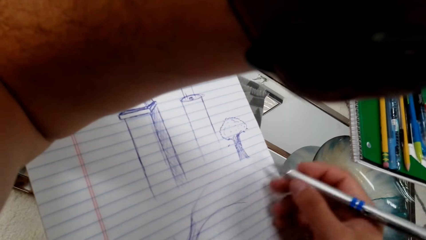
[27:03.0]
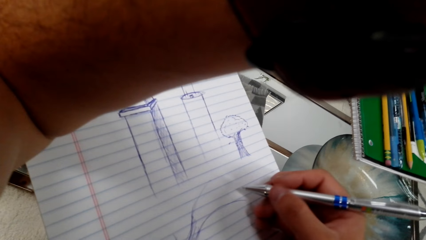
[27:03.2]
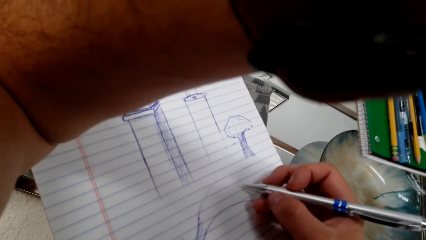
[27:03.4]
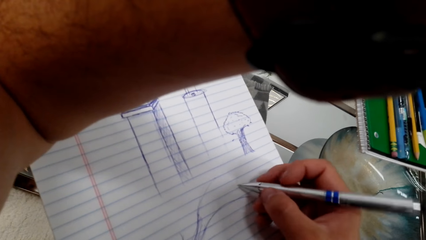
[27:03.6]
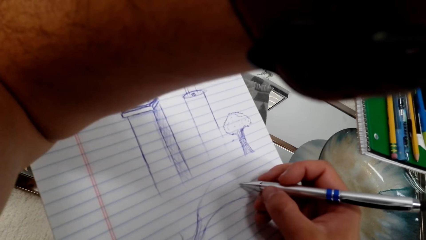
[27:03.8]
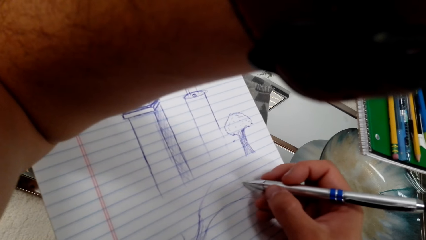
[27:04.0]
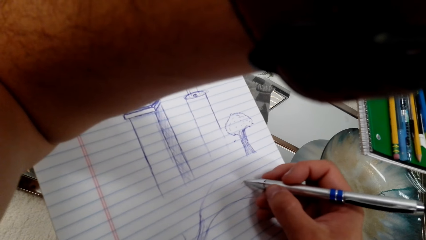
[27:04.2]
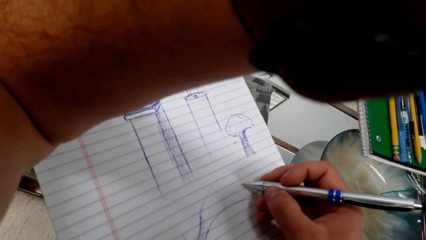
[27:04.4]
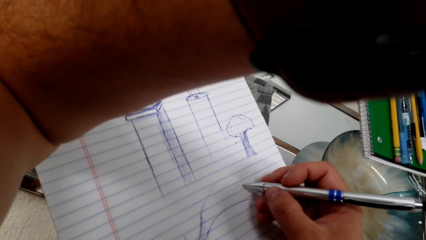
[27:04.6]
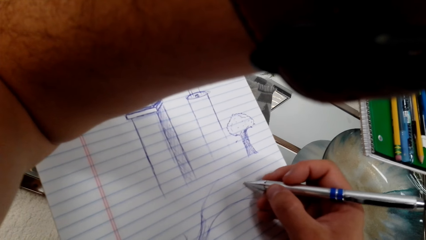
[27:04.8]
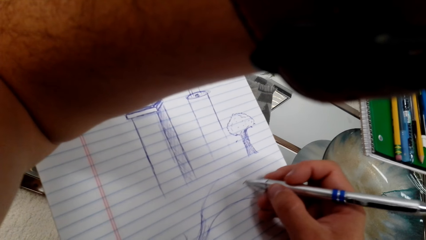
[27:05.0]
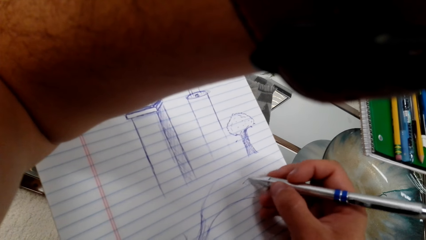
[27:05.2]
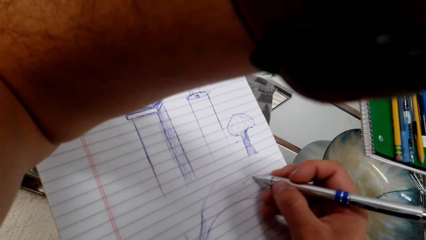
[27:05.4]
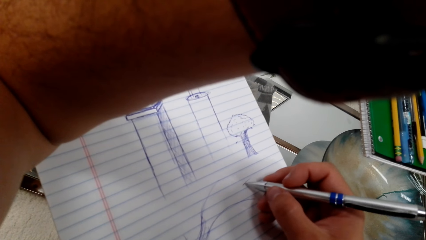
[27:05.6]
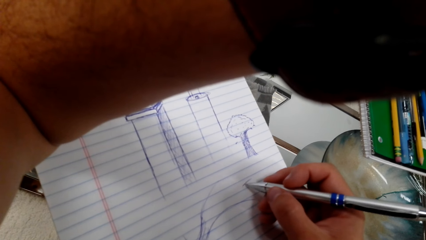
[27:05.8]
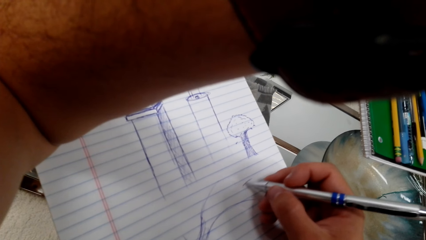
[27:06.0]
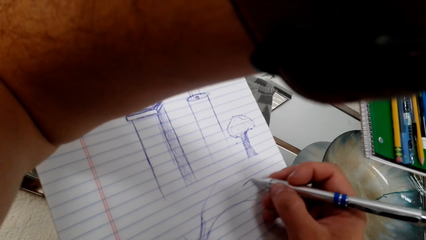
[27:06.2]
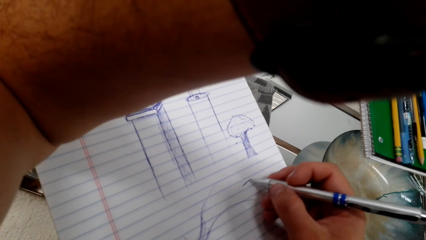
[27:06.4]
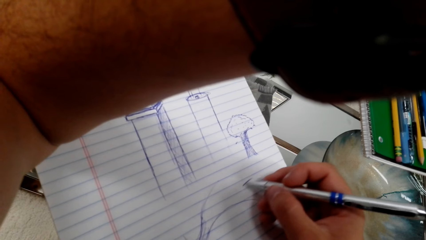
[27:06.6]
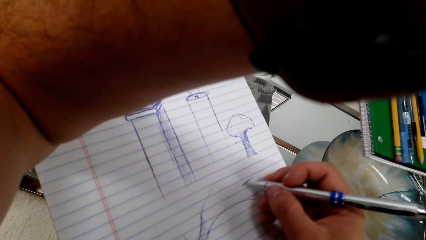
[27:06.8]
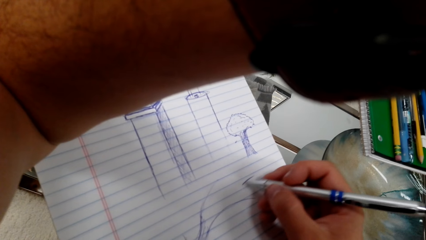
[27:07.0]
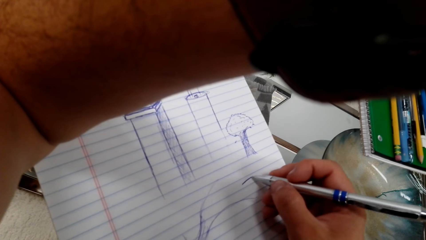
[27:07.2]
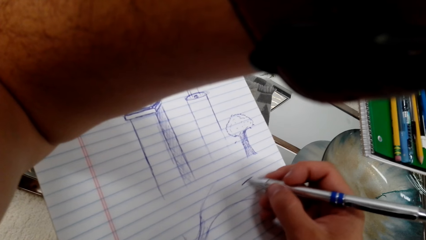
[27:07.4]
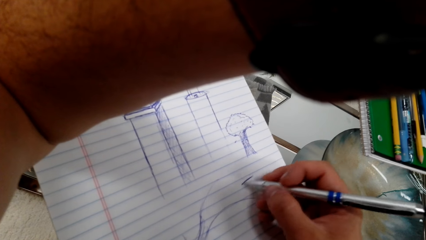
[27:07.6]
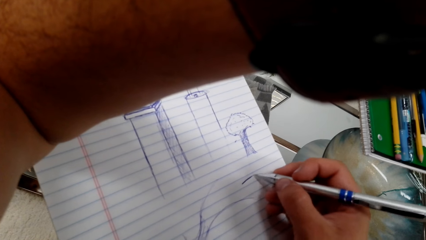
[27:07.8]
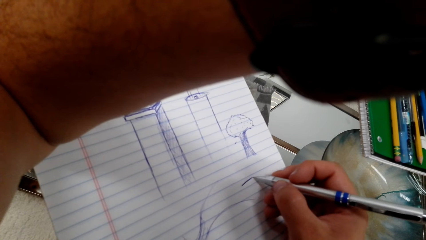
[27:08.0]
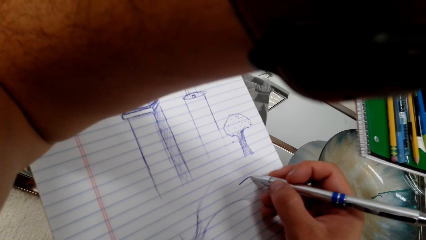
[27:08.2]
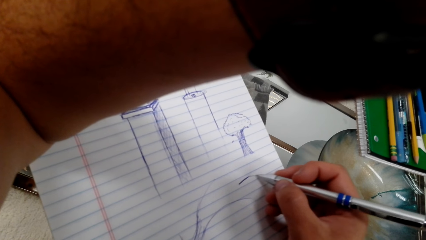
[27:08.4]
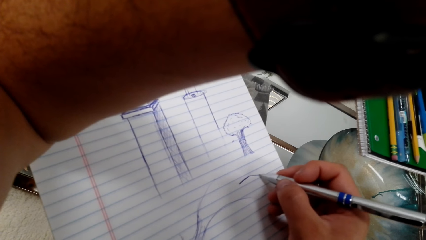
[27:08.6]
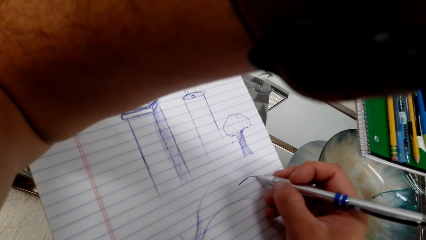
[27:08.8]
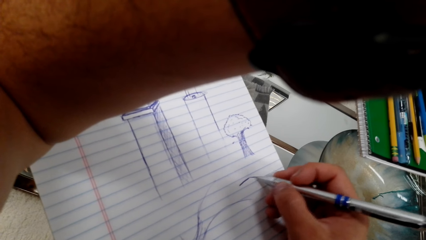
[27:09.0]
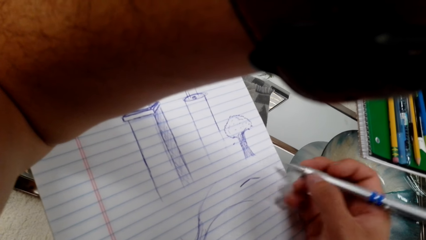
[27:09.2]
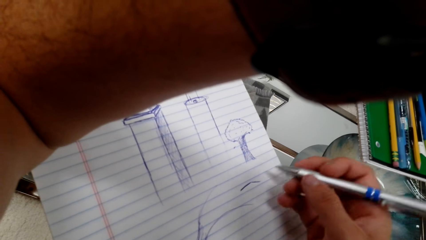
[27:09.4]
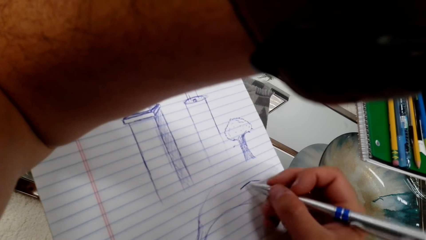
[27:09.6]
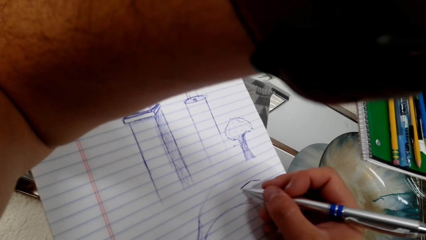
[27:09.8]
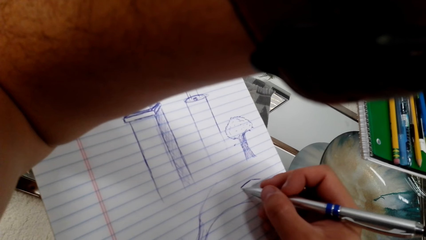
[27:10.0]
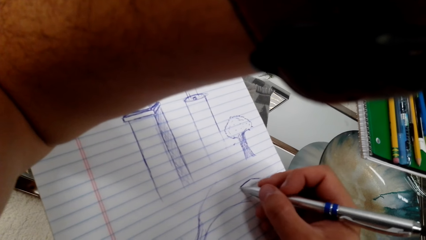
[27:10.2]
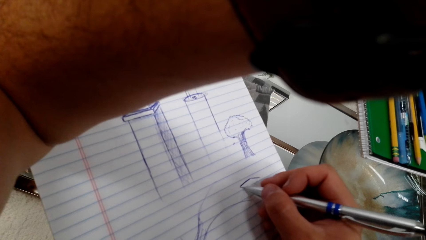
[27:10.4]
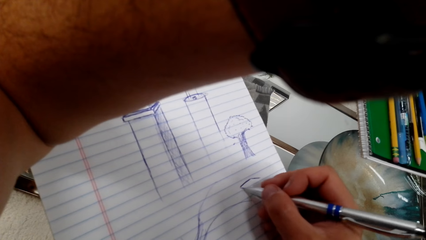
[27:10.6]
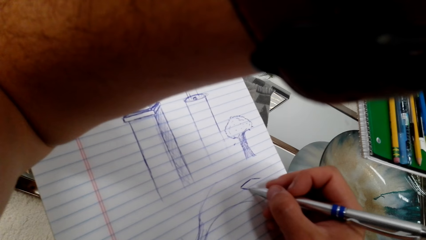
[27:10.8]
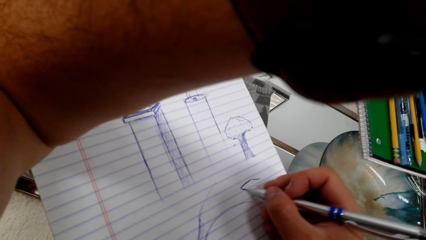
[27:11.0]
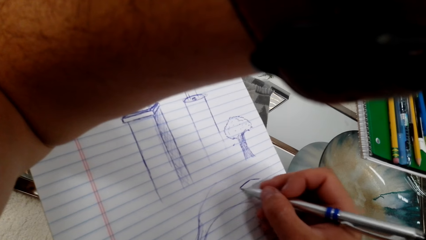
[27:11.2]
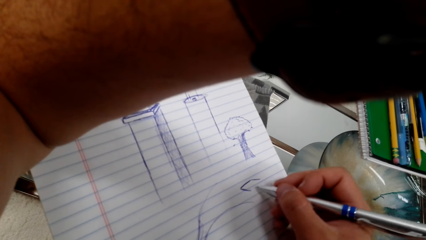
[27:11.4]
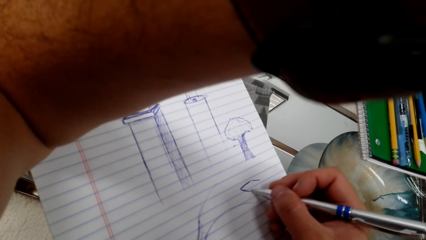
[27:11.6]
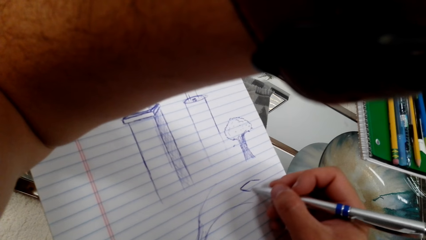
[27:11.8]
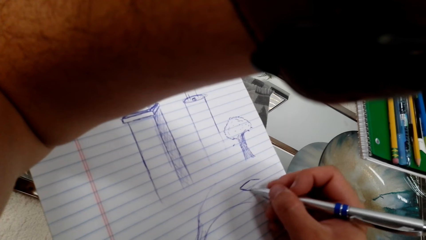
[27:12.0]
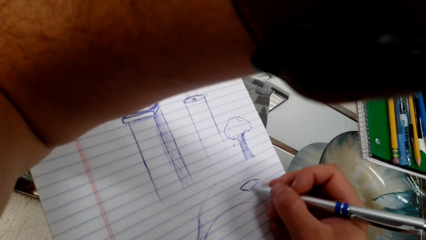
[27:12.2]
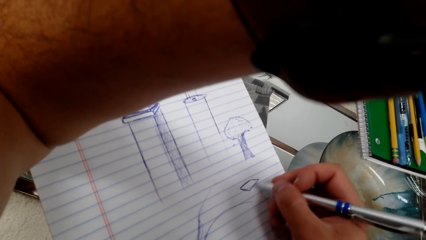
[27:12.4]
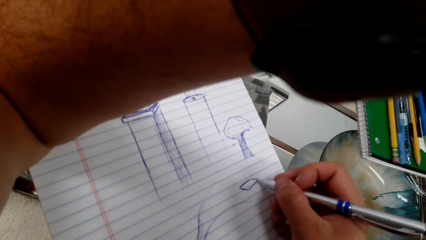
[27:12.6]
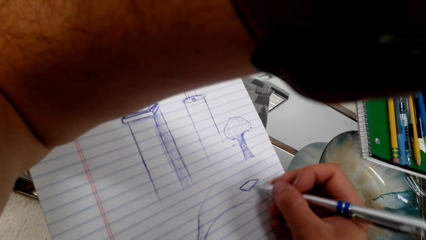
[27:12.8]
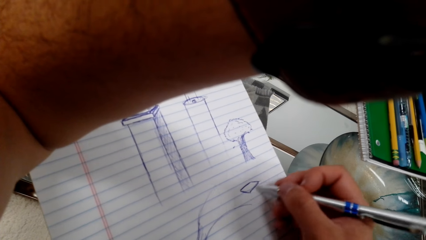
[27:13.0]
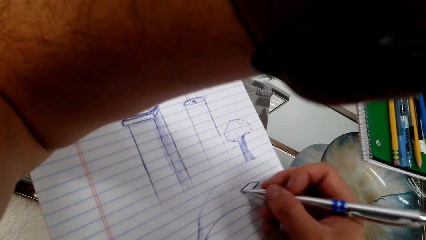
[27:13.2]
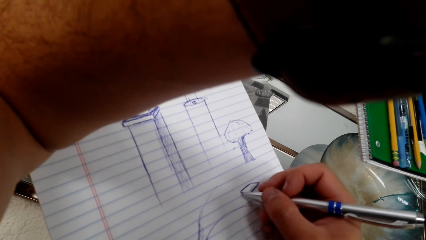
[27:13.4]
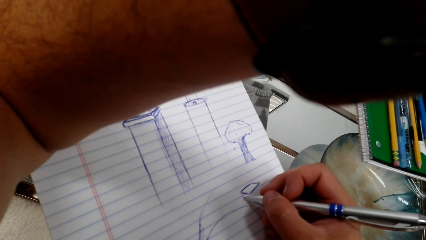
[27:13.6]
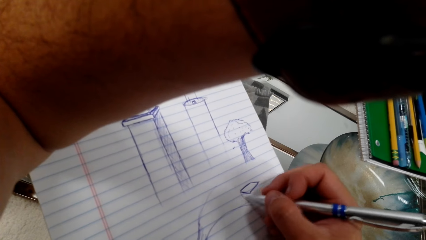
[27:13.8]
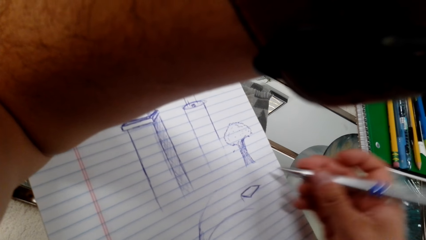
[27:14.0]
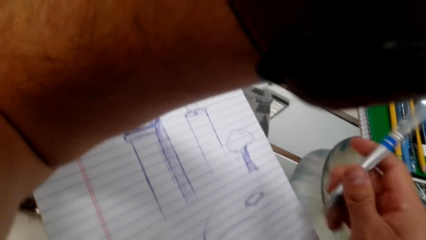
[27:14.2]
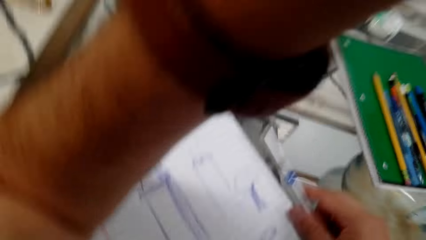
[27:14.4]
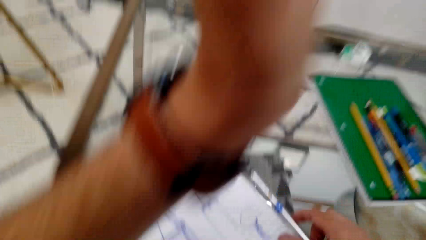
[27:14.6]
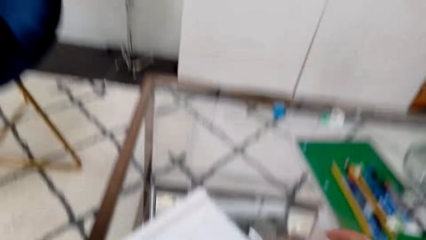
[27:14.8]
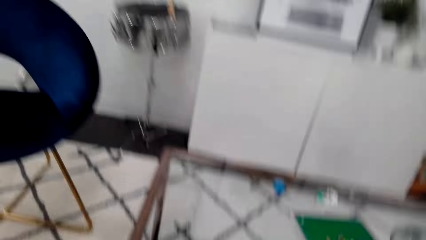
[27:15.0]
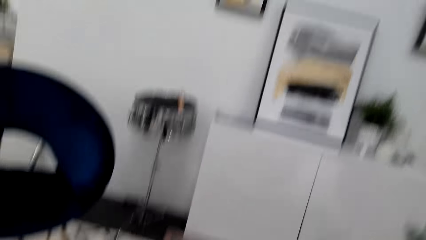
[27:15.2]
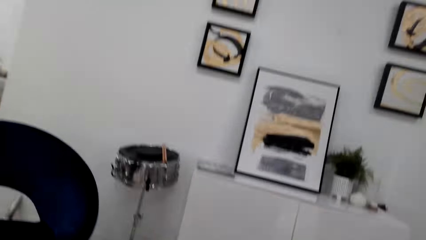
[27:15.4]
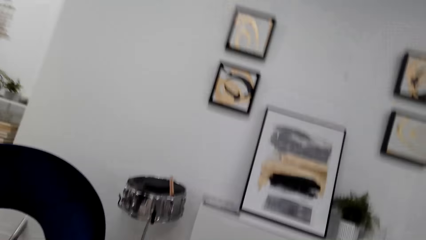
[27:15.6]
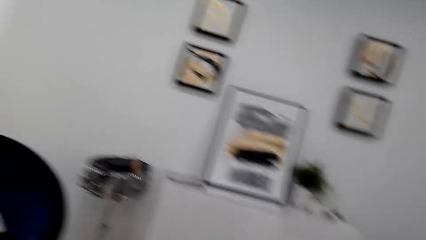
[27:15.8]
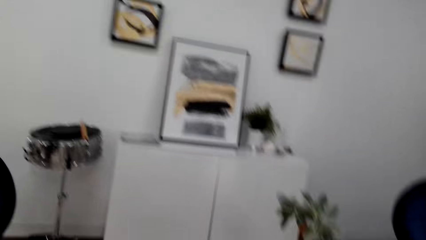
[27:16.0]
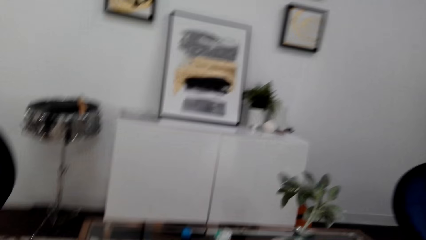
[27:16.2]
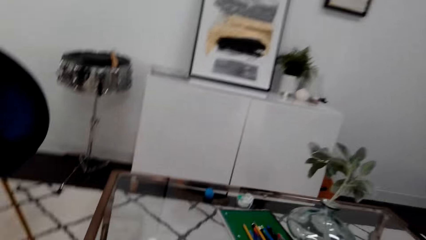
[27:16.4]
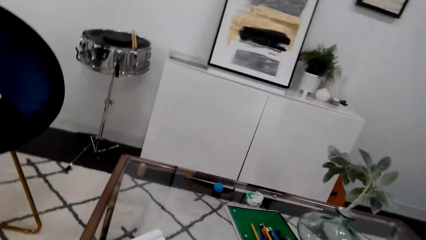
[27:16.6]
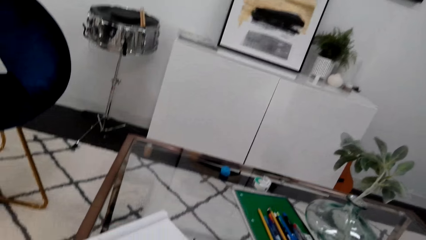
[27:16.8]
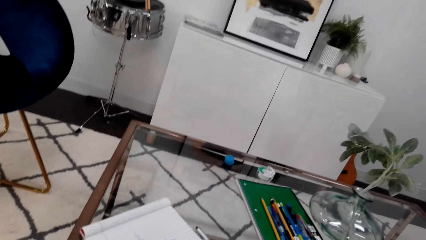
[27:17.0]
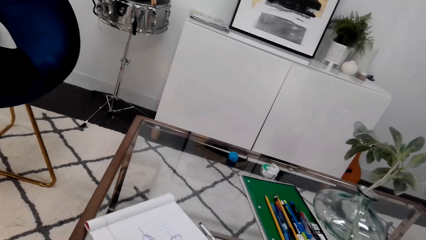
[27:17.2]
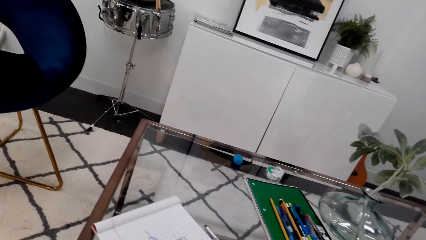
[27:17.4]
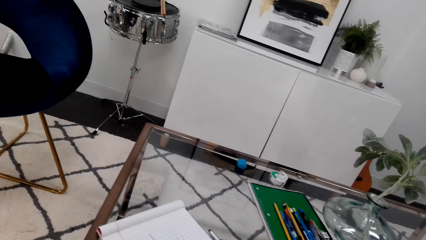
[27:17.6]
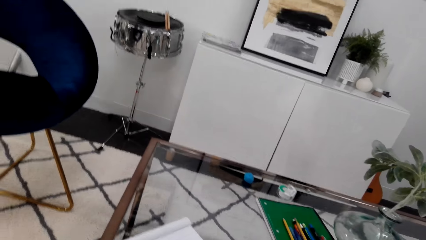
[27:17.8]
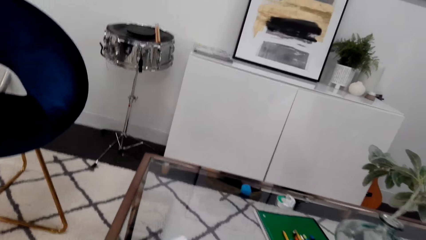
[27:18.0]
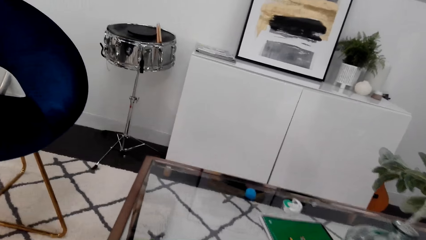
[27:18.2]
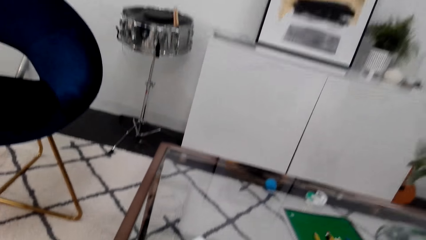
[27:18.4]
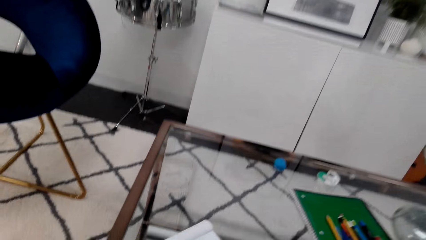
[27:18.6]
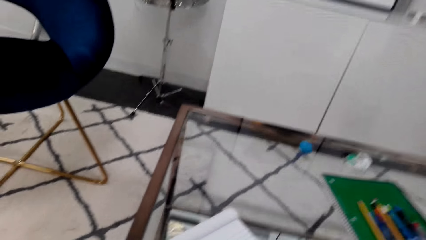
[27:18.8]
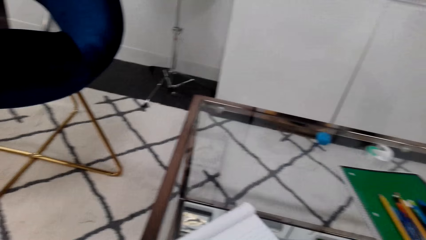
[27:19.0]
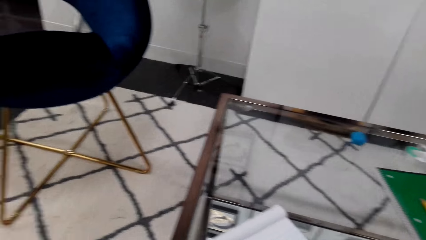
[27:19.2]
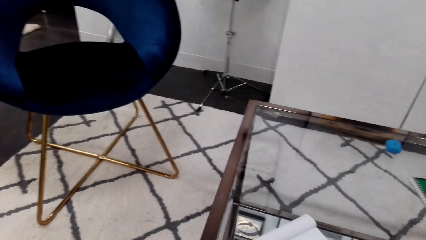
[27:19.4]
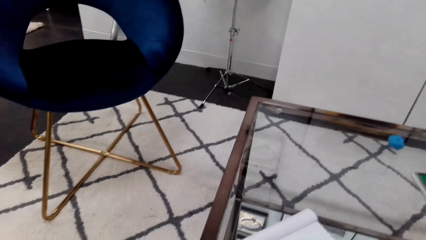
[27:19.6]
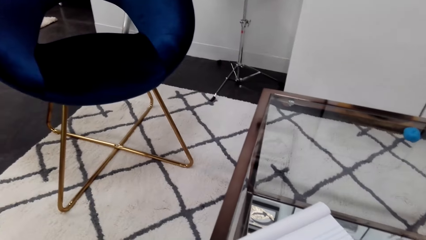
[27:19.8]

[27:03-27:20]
The camera wearer draws on a book with a pen. They draw on the book with the pen again. They put the pen on the table. They talk to a person over the phone. They look around the room.
